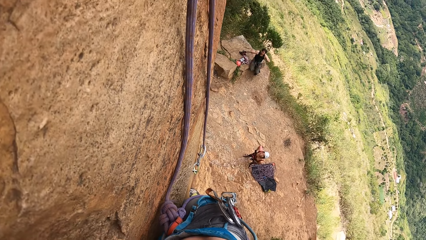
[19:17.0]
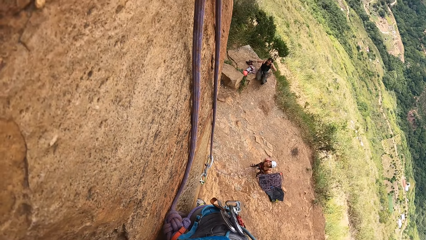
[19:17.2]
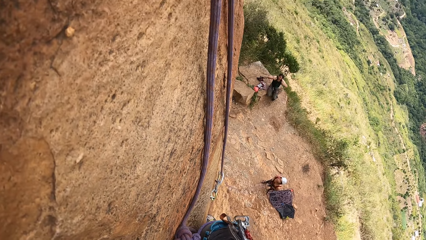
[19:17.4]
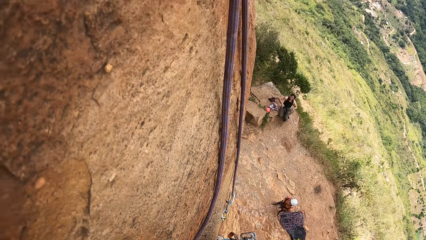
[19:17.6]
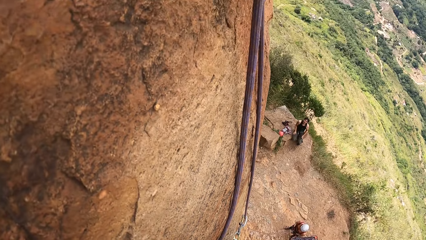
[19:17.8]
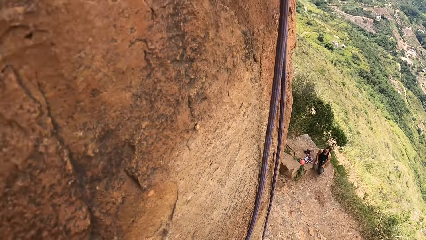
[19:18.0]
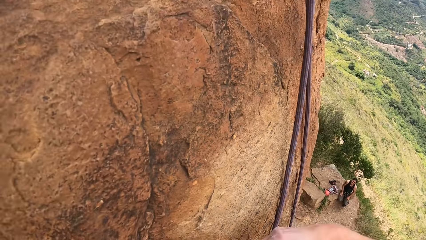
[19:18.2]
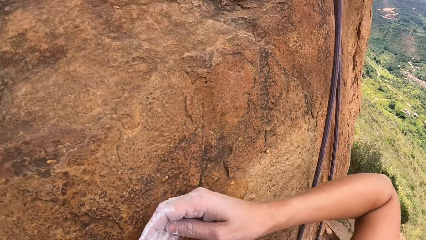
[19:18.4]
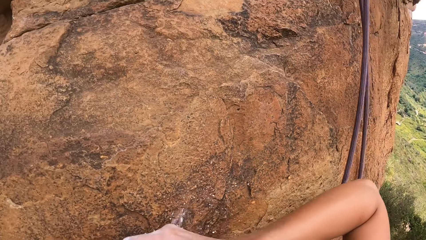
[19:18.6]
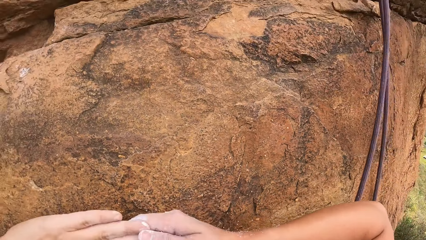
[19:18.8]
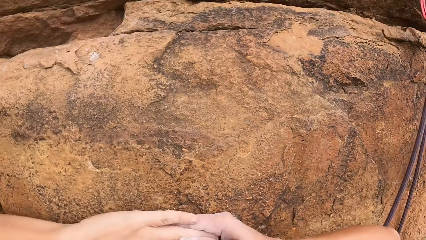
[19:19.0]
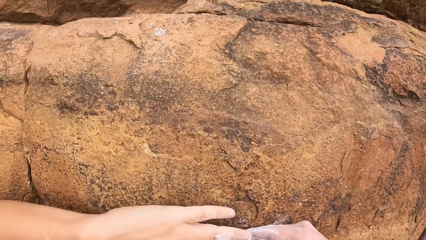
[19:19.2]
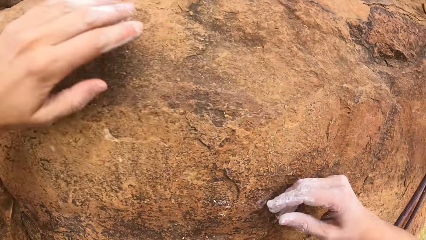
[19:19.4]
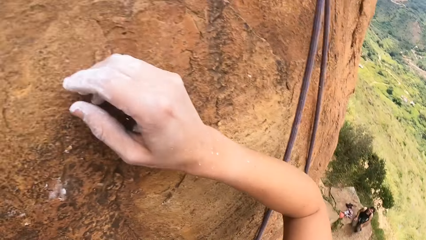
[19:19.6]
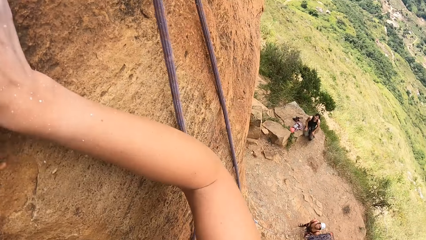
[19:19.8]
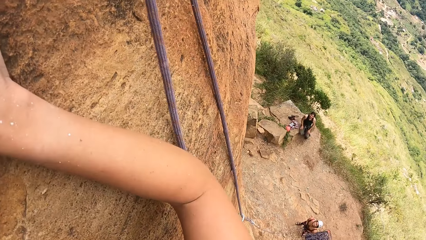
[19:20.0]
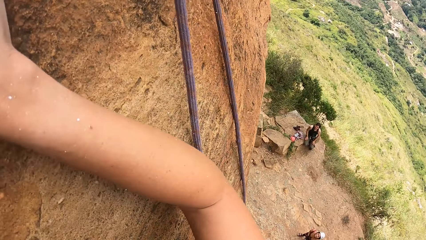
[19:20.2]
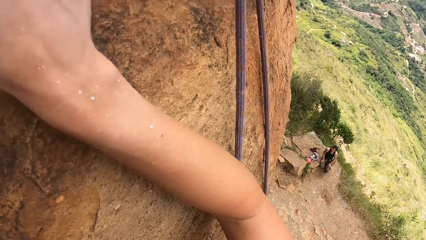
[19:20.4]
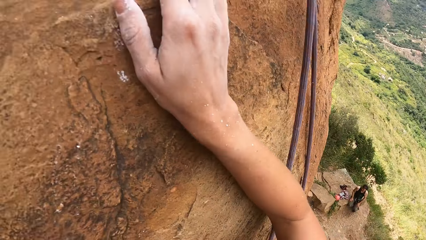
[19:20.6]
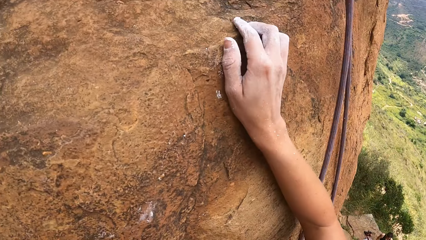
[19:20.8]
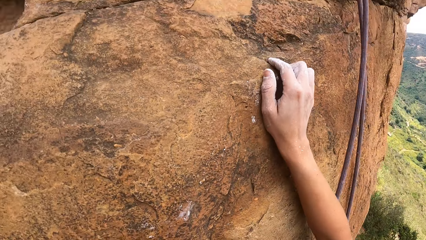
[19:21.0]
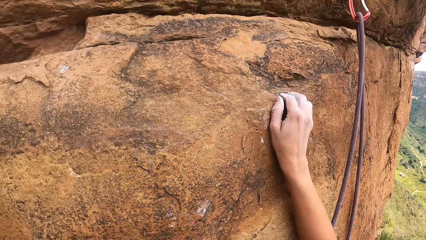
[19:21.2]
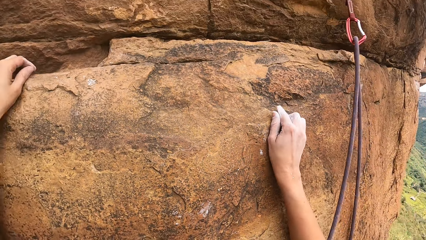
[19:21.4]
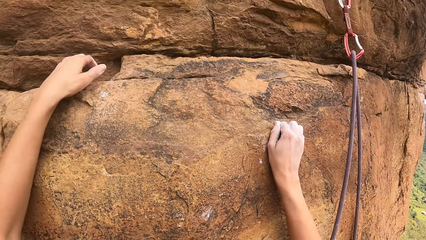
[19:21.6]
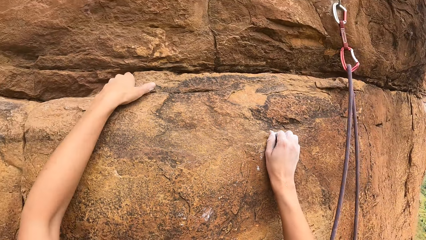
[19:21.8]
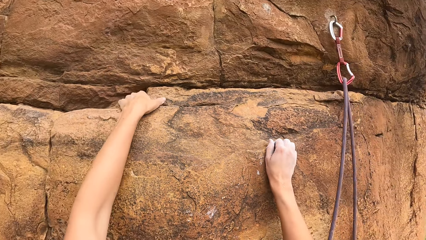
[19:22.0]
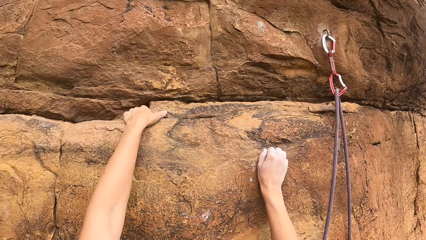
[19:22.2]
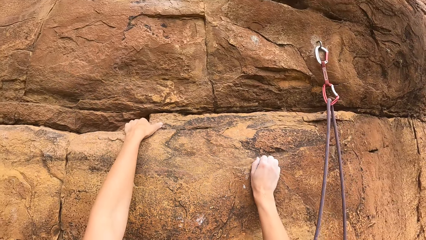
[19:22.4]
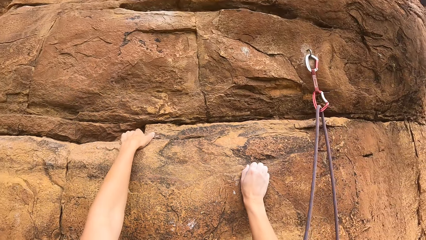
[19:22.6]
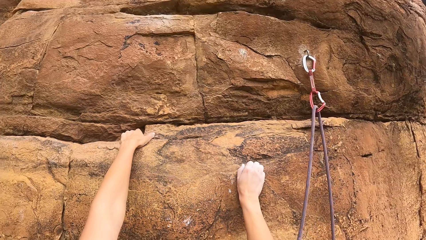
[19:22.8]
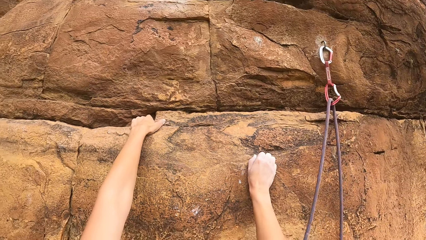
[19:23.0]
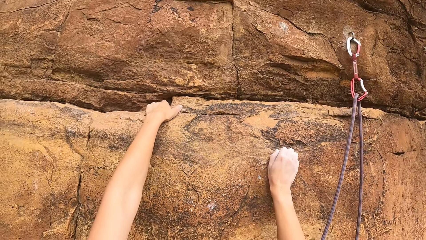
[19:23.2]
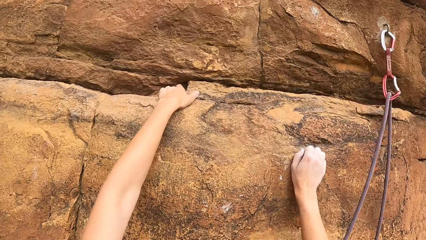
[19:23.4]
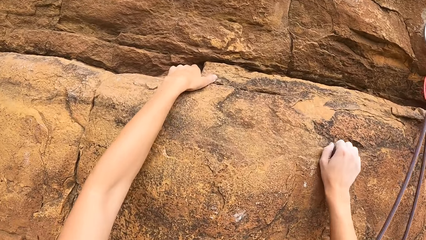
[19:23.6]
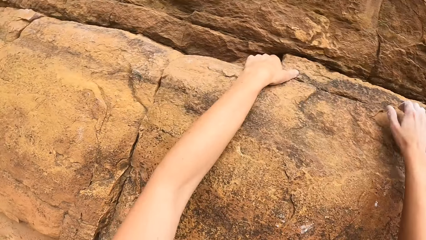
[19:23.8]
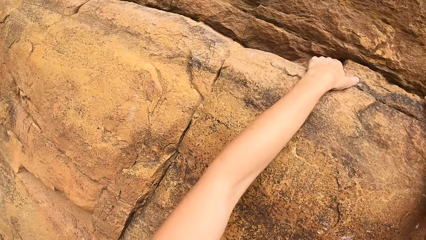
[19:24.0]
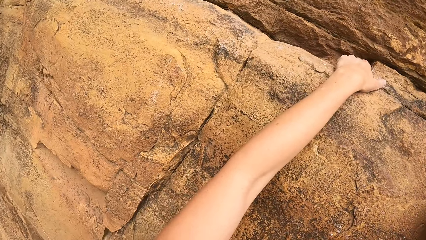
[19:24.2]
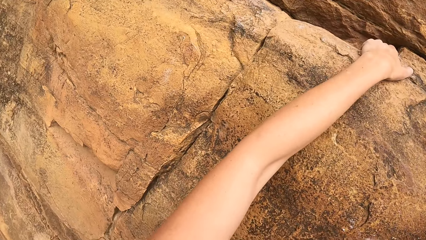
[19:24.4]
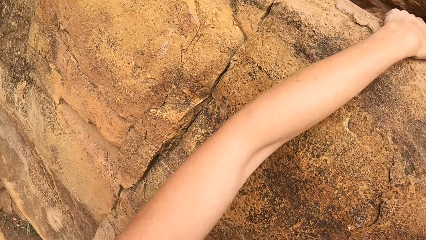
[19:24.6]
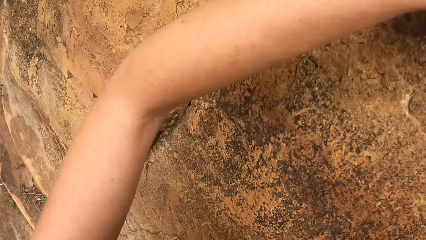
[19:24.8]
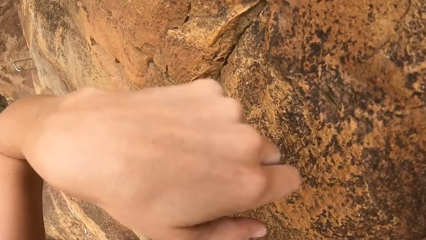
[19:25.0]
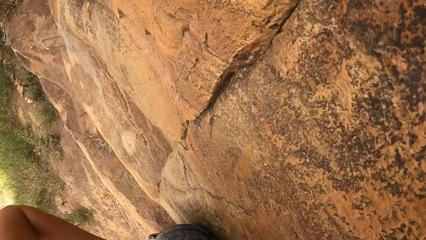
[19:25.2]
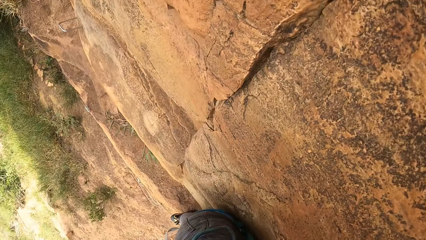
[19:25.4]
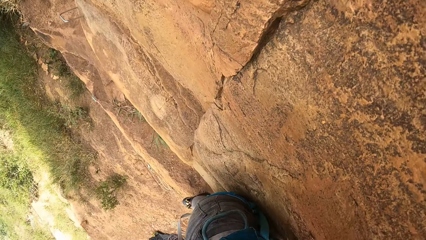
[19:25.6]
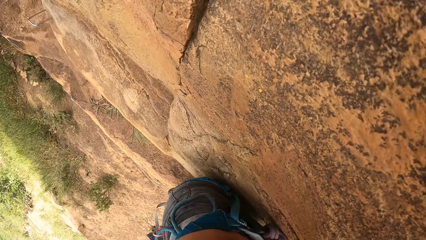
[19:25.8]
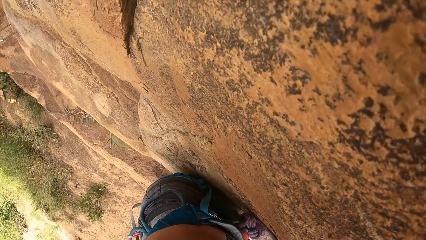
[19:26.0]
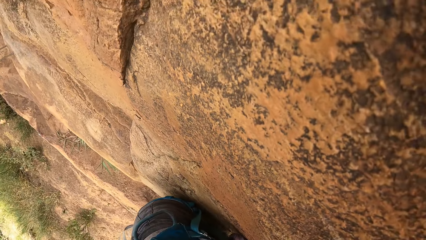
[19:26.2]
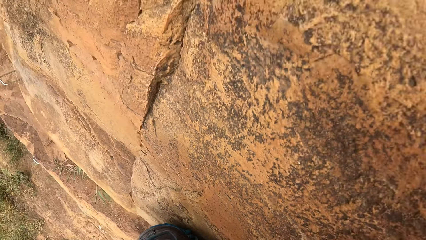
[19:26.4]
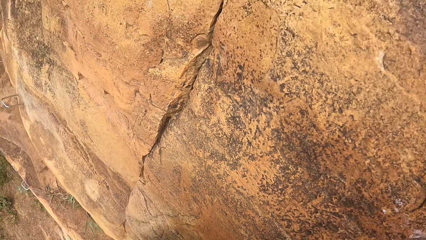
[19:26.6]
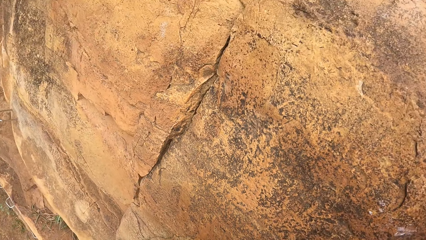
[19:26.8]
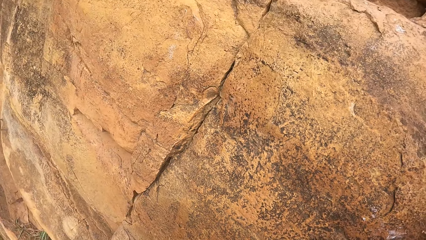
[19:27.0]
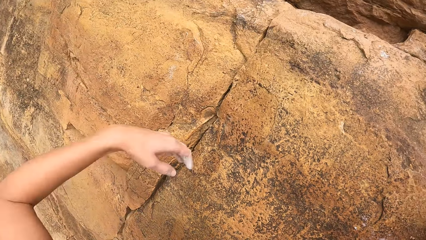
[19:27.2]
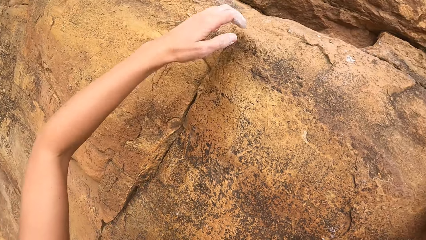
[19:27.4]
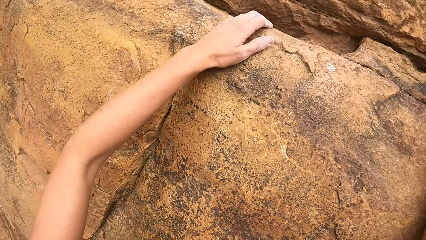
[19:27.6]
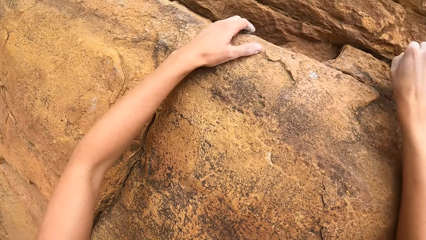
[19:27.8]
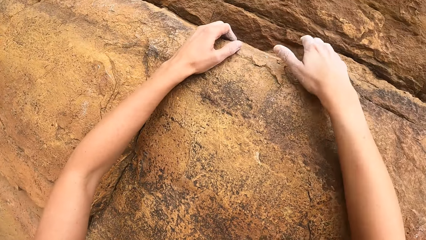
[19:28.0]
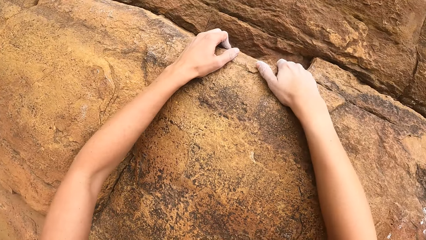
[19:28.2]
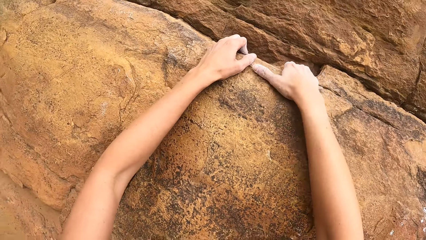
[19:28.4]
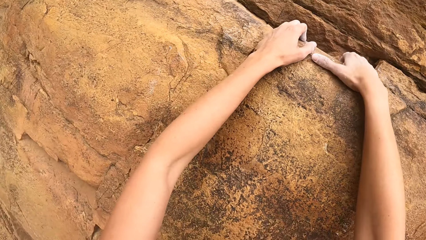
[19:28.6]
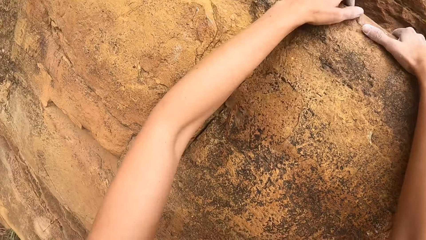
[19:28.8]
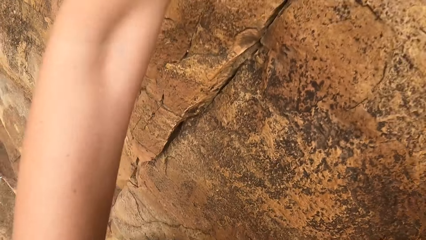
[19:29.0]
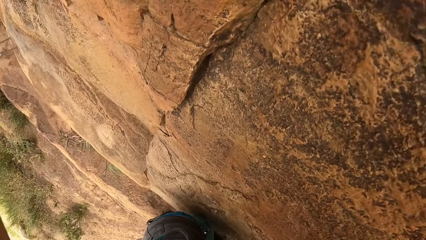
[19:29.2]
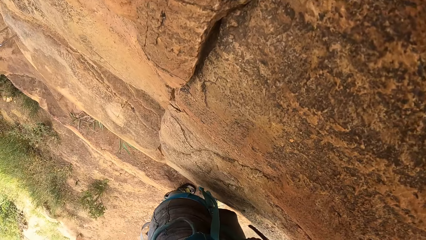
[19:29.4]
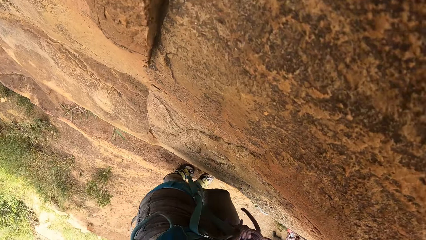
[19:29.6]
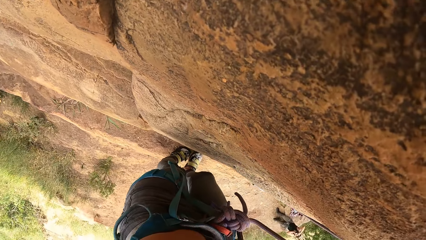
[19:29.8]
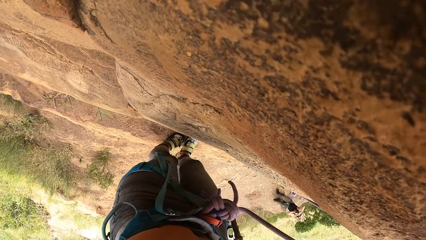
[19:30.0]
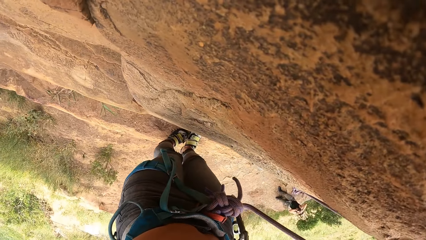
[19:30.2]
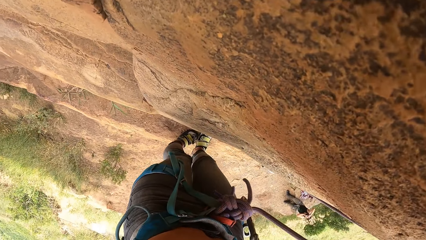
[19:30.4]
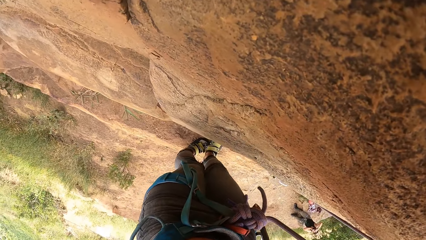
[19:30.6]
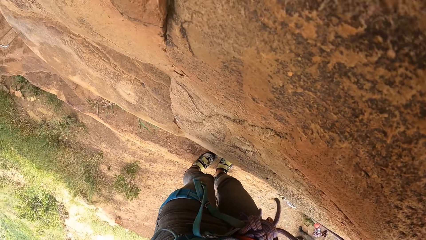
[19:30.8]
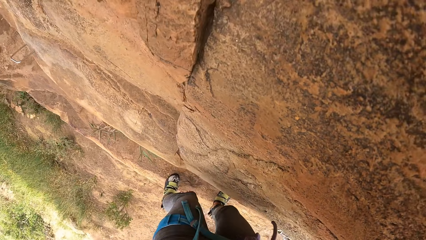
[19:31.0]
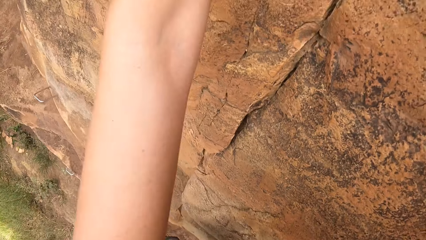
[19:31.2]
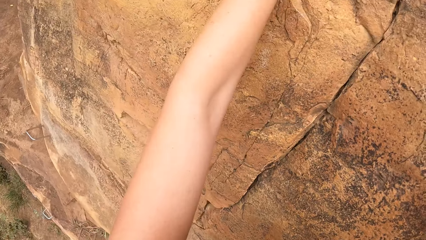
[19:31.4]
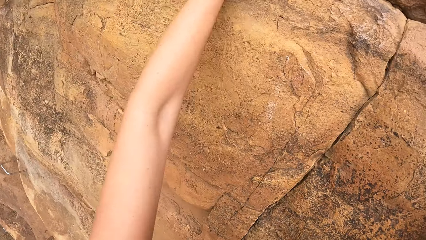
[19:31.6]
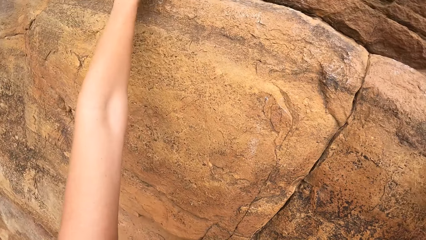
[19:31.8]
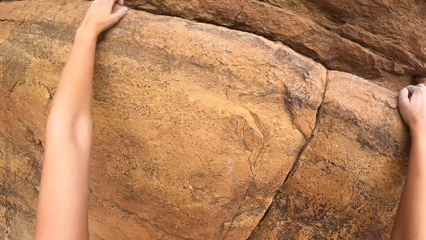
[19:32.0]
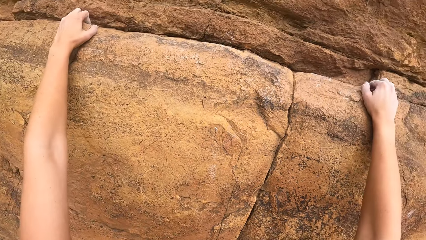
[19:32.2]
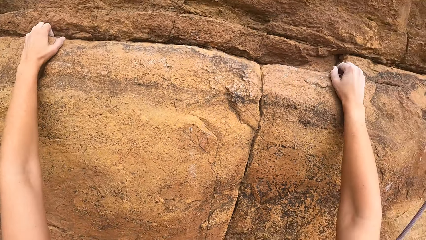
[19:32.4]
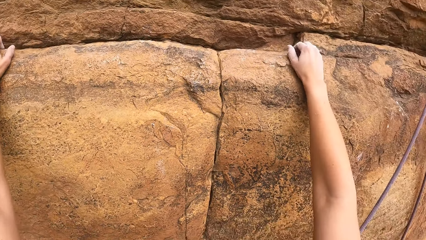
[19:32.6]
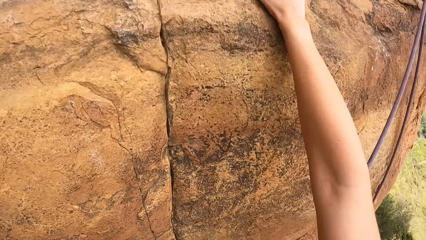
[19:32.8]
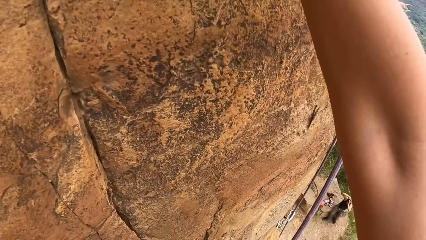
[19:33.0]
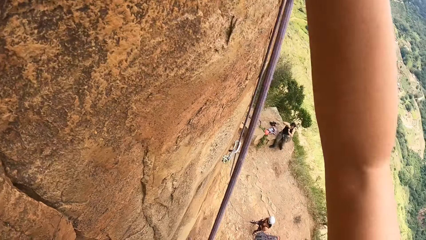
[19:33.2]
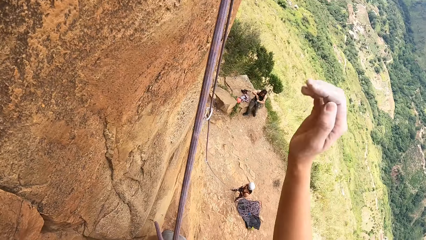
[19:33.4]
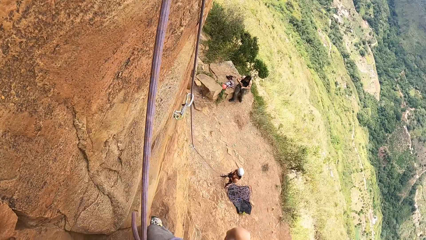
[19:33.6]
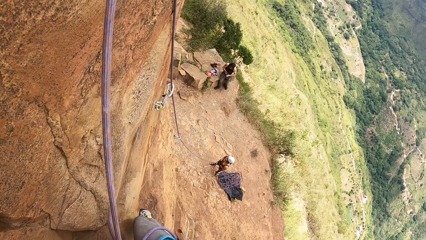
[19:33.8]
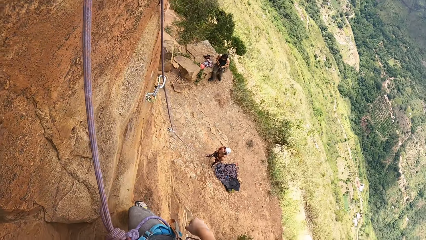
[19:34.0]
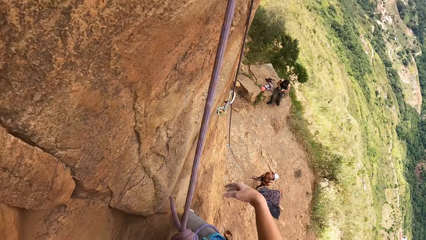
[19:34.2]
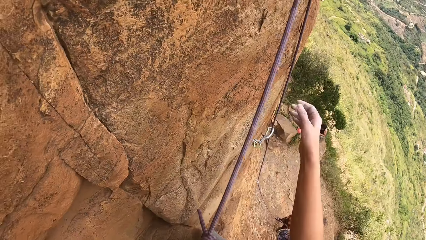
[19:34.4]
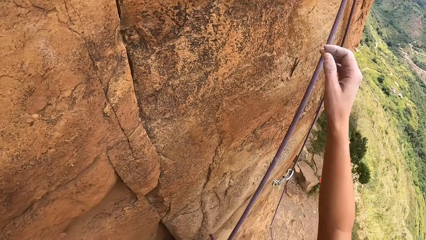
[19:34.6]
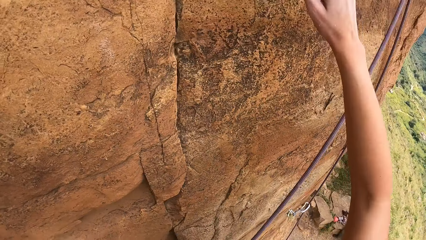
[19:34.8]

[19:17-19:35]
A man gestures at the camera wearer. The camera wearer climbs the stone. They touch the body. They climb the stone. They look down.
